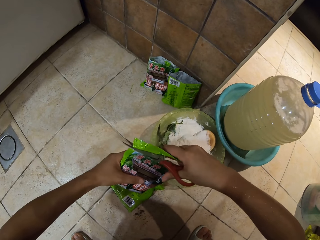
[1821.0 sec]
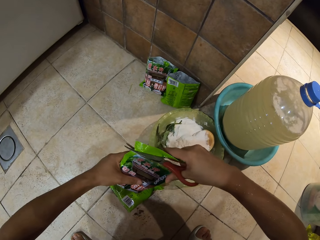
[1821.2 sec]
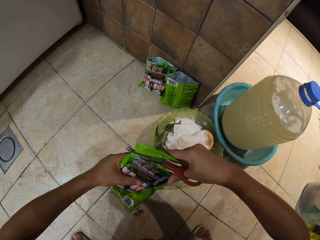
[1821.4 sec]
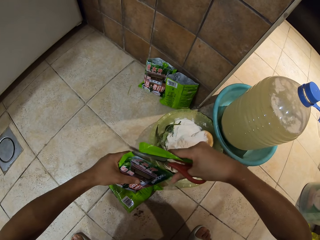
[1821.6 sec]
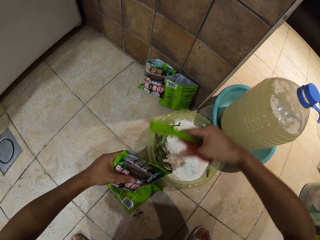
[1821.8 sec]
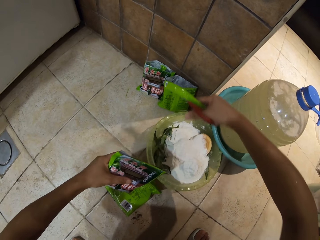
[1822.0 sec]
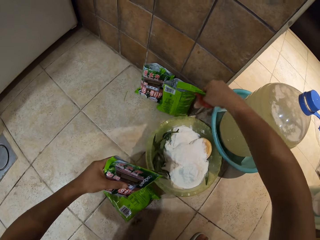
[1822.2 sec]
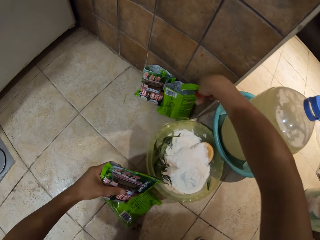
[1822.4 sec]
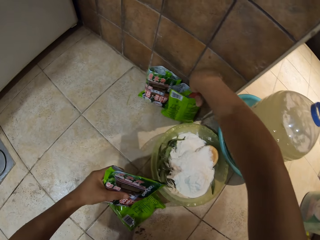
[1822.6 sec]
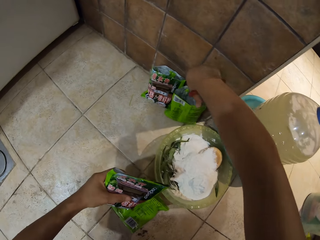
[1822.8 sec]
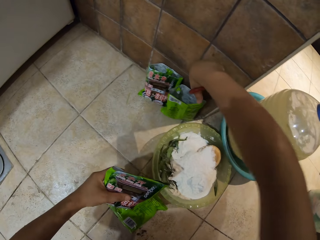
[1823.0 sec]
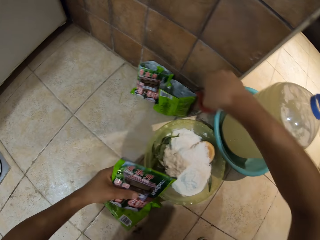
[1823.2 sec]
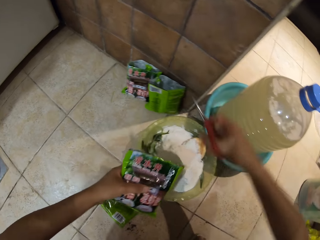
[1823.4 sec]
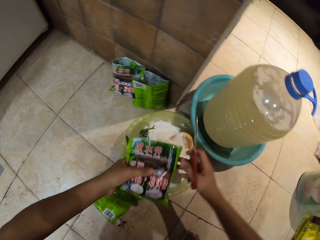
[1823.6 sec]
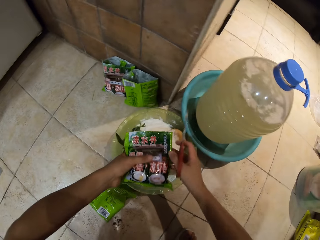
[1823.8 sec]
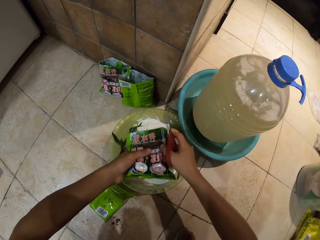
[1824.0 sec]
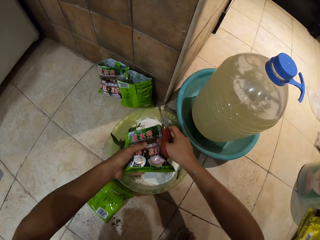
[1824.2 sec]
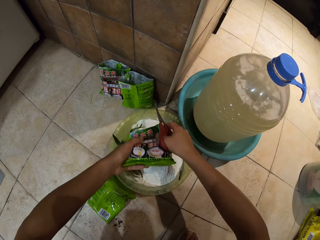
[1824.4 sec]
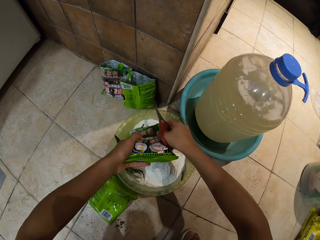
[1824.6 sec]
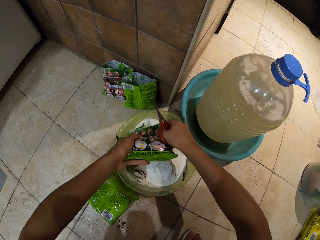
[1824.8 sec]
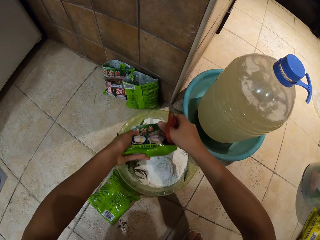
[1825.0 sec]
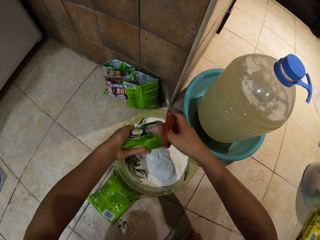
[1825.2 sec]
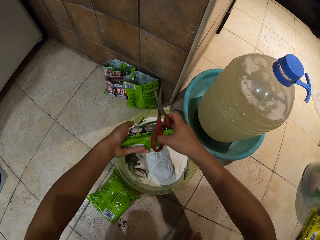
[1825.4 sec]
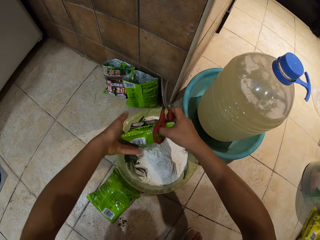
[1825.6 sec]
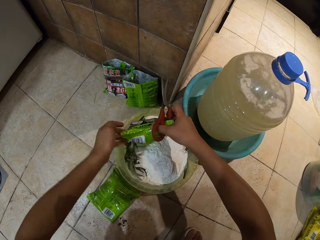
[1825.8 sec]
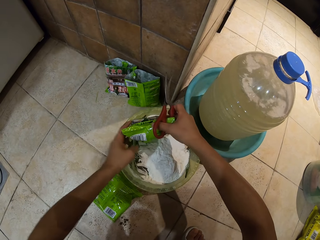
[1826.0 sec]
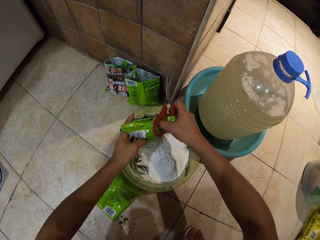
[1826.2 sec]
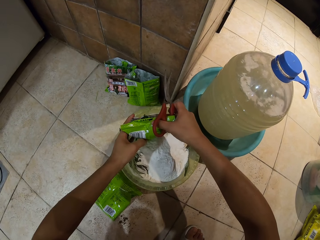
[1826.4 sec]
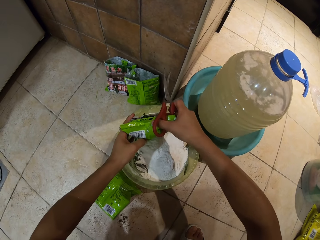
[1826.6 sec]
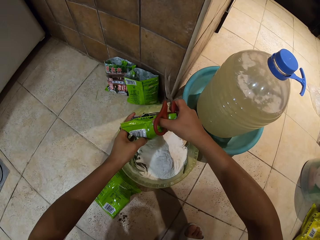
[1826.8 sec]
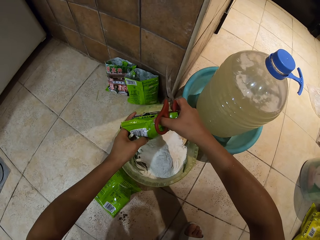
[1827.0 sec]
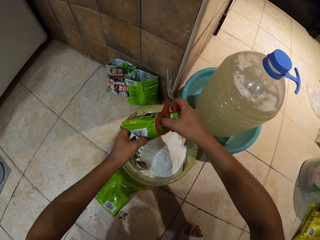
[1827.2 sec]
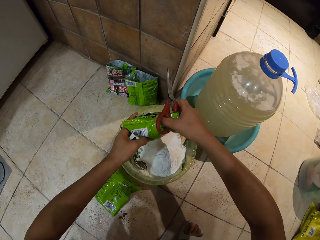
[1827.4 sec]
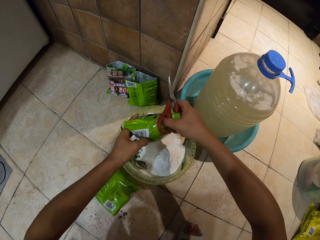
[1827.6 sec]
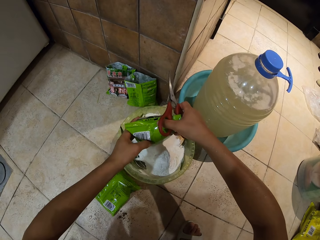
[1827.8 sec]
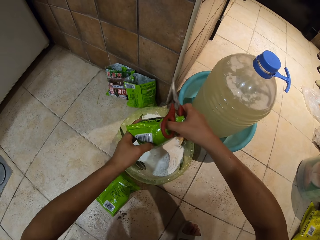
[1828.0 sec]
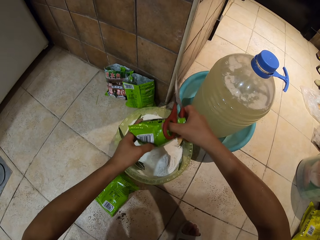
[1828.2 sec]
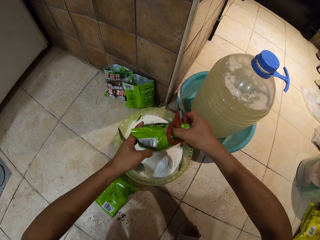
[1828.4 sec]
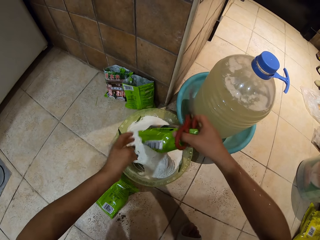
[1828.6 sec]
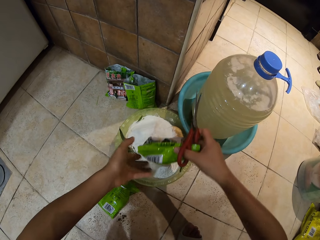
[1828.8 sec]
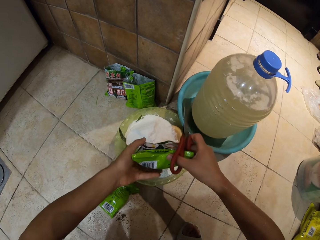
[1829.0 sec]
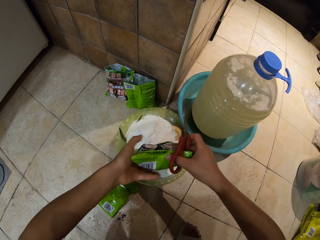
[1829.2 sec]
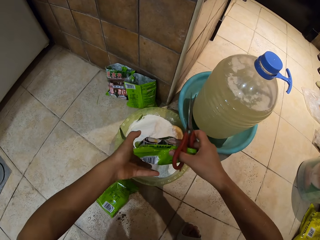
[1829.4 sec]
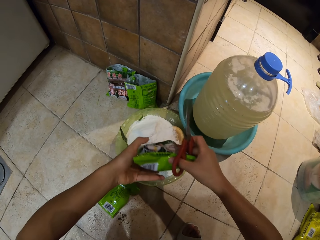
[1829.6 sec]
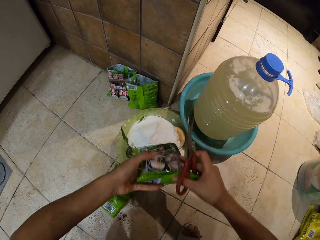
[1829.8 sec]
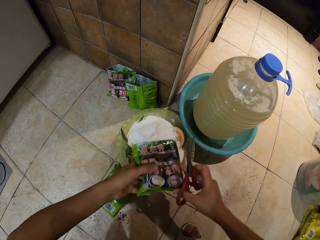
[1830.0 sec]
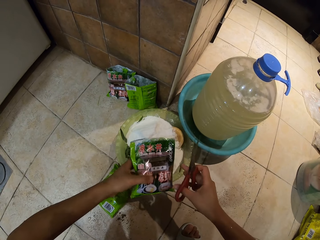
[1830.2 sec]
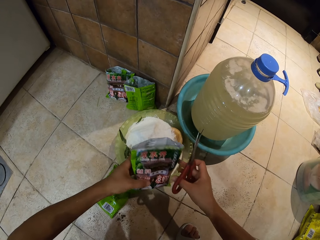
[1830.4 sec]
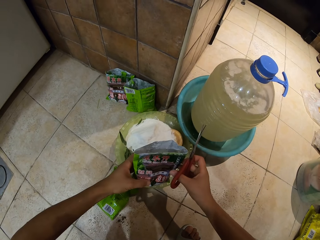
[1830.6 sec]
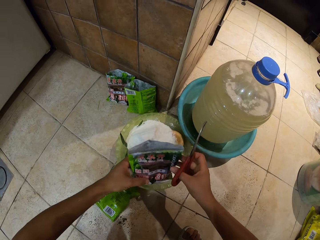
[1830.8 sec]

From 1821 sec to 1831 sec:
The camera wearer puts a paper on the package. They pour the powder into the basin.

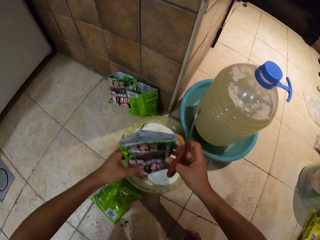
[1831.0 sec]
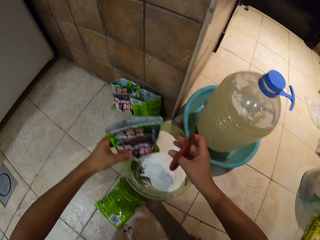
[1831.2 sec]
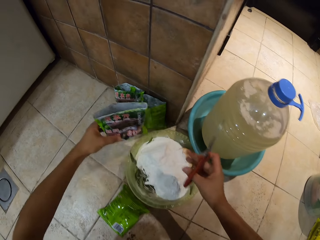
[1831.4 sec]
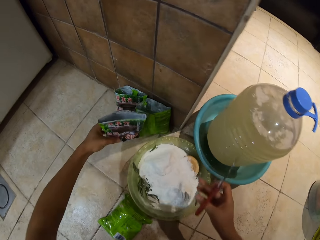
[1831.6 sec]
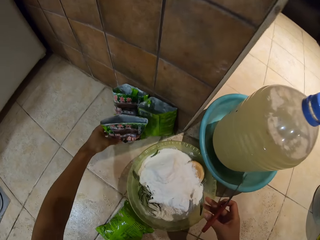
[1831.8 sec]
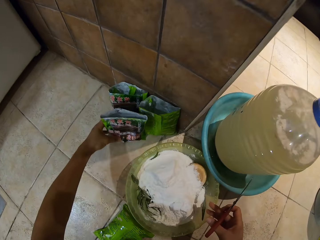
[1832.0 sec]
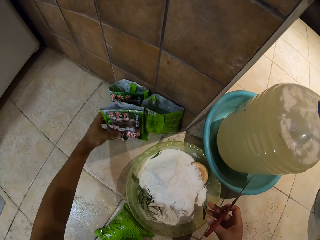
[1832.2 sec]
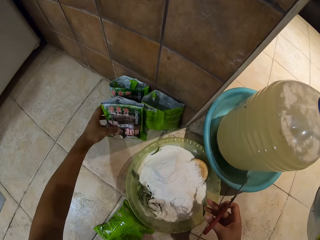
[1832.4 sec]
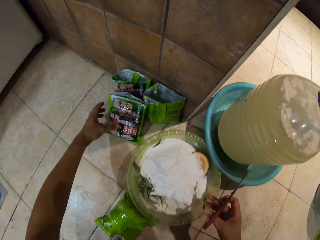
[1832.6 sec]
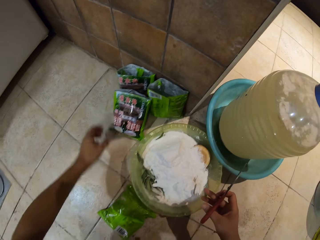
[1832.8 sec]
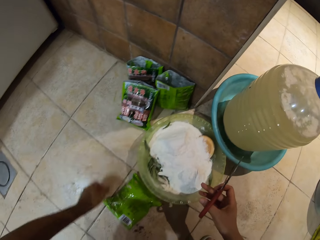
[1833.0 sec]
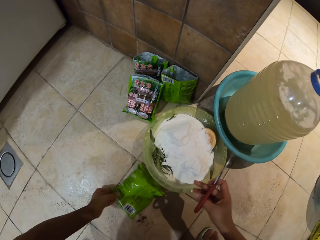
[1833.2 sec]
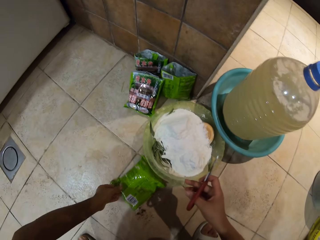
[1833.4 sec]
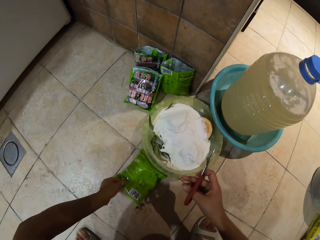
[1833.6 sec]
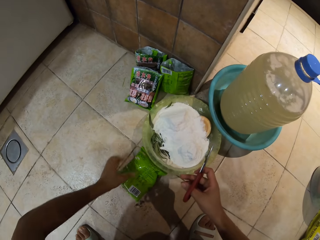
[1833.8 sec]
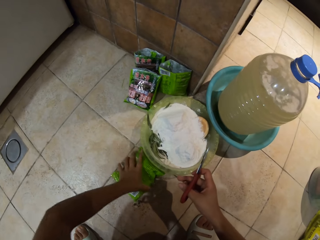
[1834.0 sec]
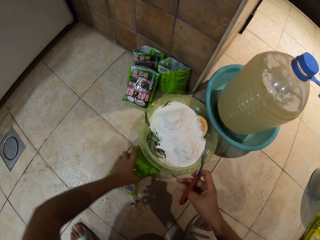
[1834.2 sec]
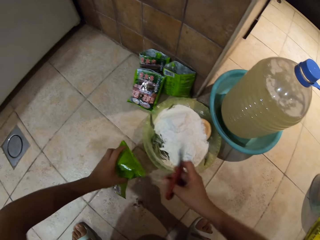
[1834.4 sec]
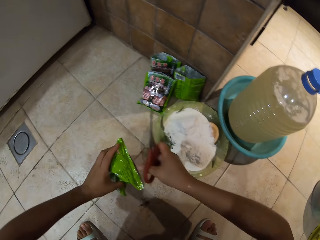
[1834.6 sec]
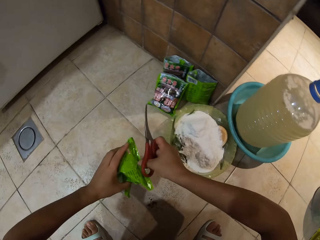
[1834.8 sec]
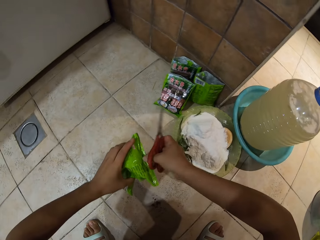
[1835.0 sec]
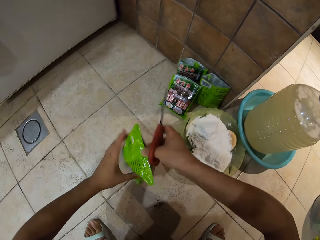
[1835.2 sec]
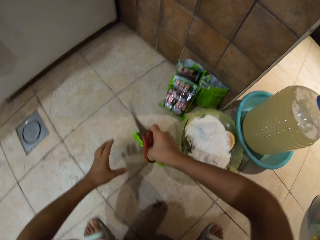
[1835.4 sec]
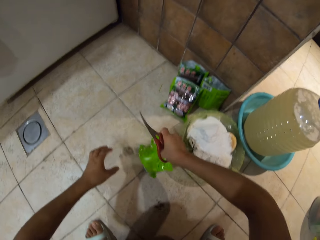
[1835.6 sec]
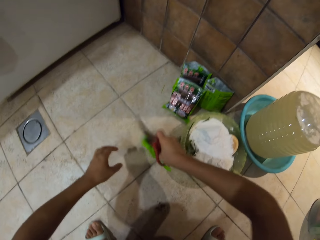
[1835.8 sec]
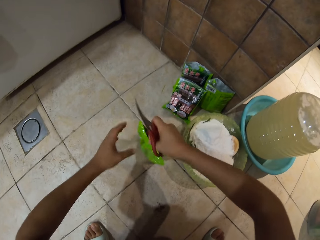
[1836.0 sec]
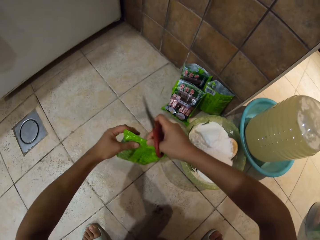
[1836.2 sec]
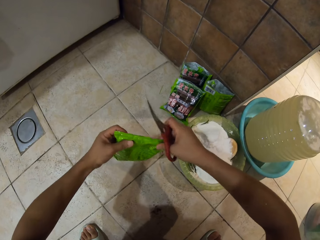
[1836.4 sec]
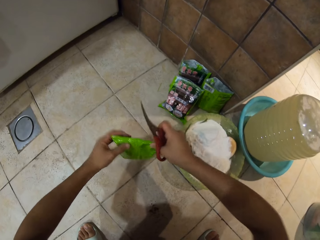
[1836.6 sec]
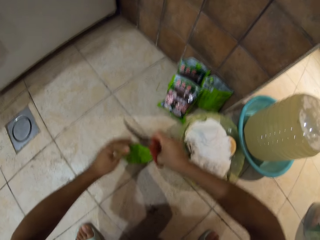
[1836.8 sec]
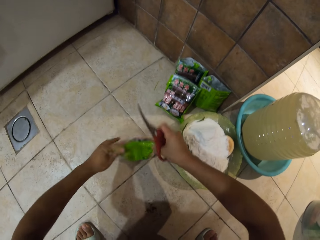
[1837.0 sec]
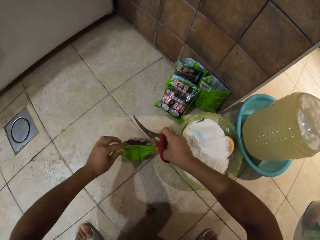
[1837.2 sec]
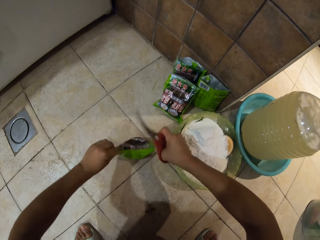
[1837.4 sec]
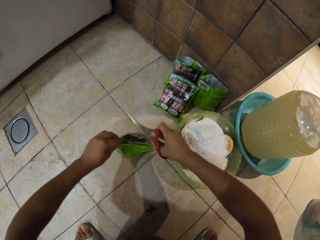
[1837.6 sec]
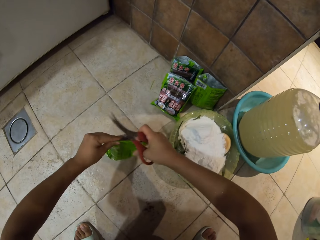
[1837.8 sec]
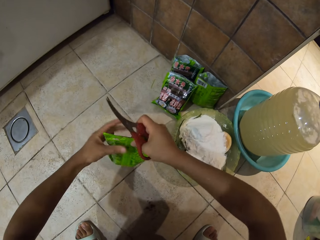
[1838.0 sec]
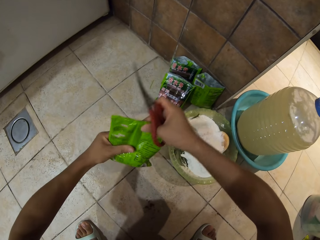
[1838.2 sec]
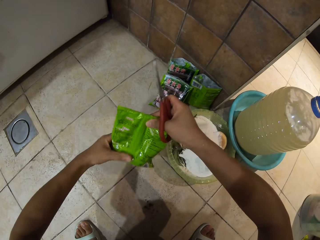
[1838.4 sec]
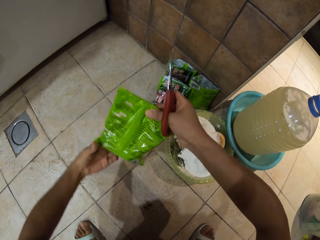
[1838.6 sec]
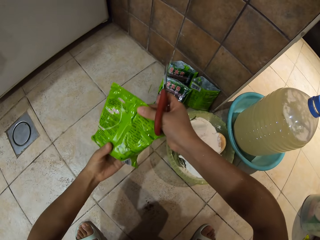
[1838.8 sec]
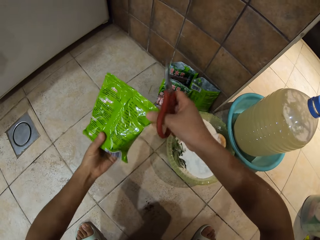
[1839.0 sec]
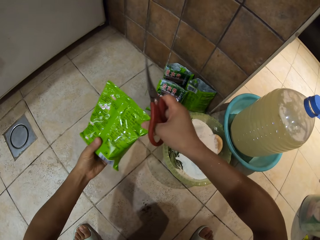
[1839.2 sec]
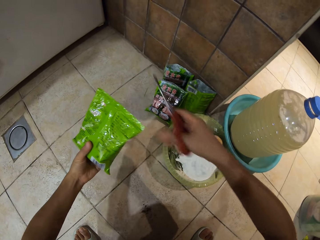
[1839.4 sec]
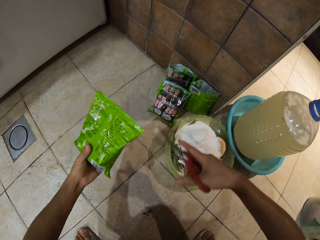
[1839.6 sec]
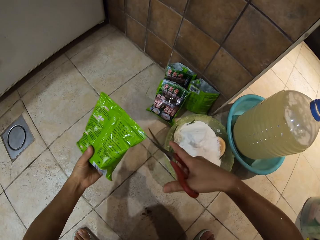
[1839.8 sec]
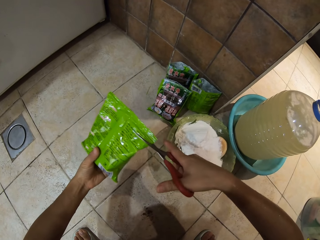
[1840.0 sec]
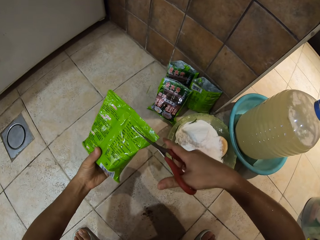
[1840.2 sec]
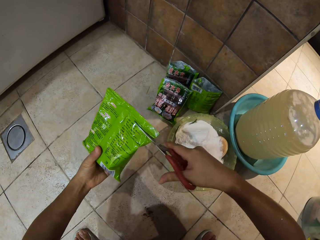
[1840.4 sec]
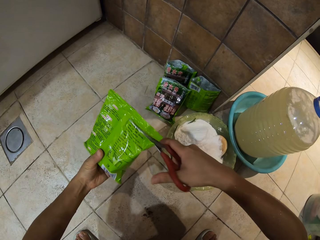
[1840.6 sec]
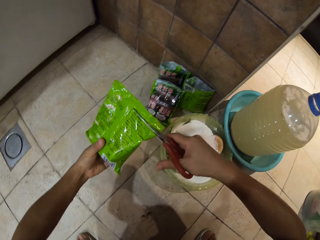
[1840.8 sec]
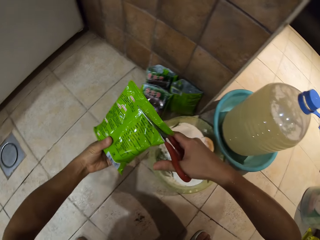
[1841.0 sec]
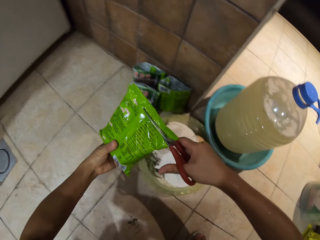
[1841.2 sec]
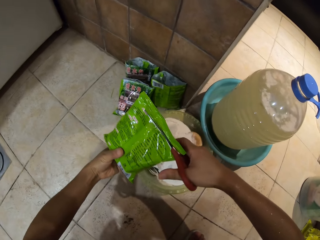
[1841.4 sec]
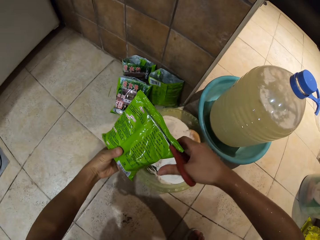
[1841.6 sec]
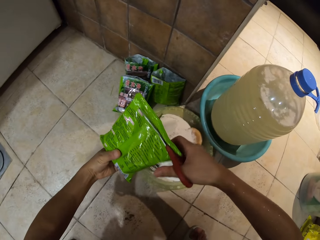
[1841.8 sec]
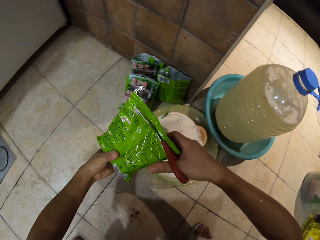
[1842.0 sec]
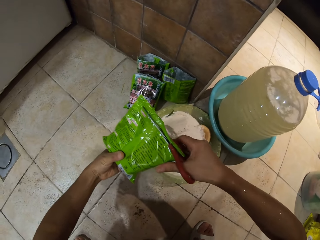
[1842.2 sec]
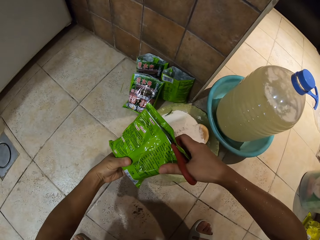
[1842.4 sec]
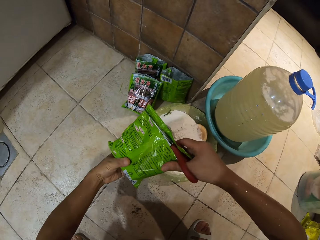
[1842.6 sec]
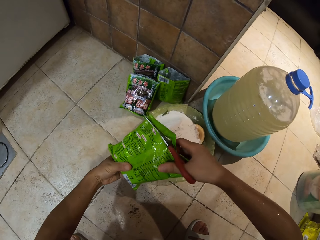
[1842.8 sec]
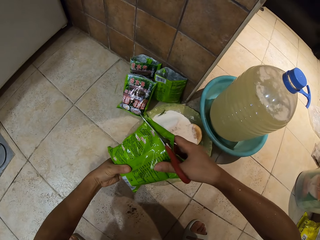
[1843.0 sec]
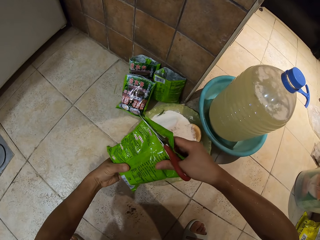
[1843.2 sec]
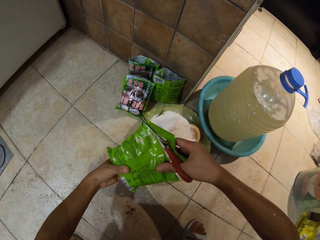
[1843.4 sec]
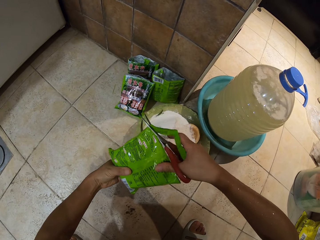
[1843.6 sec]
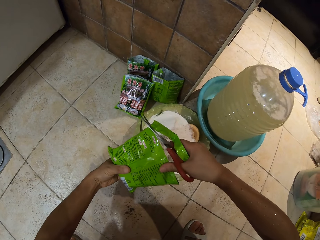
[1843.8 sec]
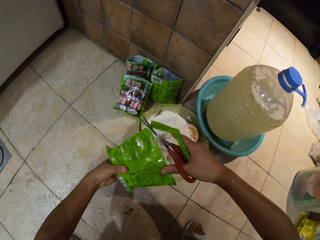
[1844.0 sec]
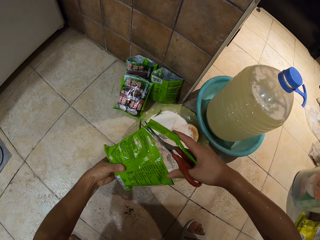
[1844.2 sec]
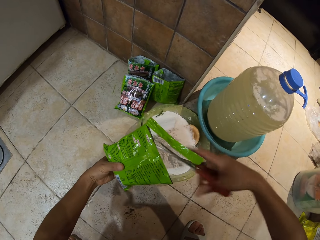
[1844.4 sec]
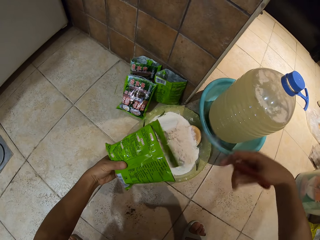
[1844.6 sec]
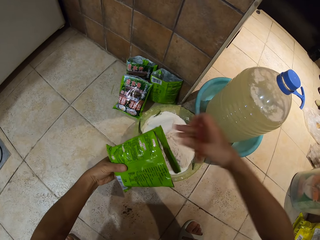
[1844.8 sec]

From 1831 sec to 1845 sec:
The camera wearer puts the packet or package of powder on the floor. They pick up the package on the floor. They adjust the package. They cut the packet full of powder with scissors.
